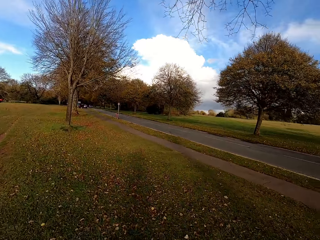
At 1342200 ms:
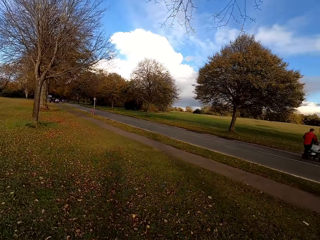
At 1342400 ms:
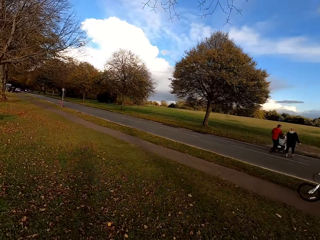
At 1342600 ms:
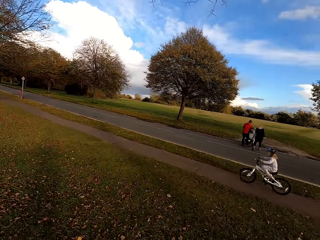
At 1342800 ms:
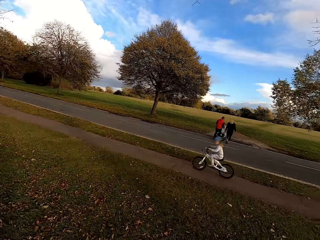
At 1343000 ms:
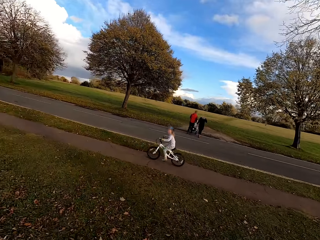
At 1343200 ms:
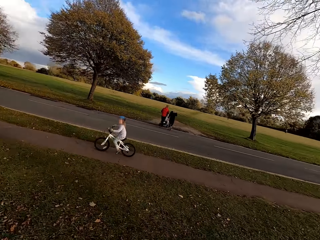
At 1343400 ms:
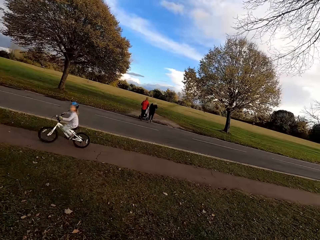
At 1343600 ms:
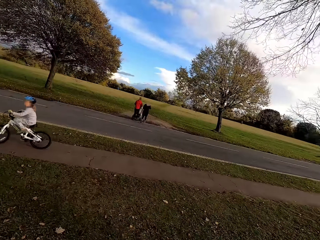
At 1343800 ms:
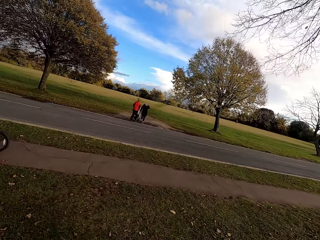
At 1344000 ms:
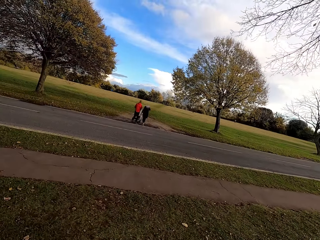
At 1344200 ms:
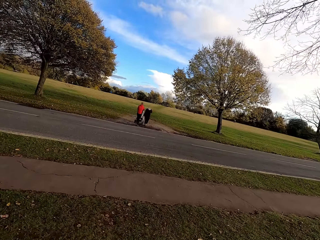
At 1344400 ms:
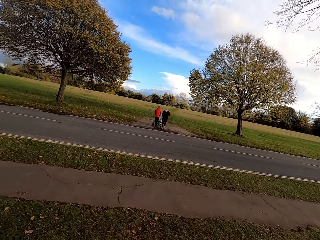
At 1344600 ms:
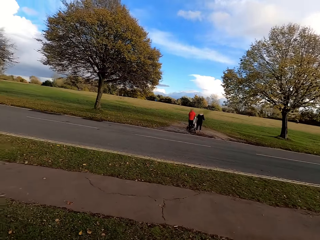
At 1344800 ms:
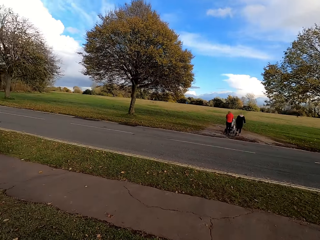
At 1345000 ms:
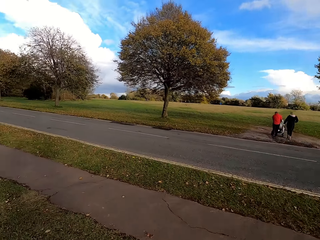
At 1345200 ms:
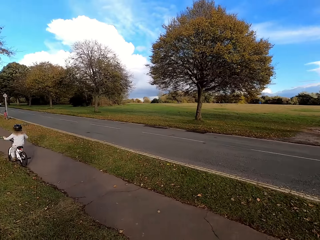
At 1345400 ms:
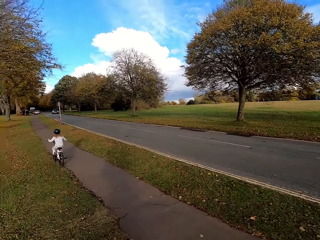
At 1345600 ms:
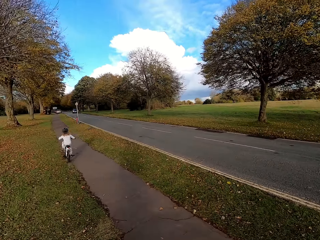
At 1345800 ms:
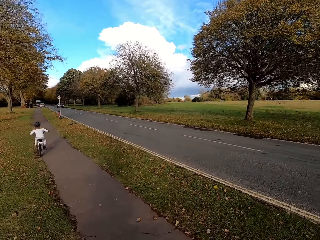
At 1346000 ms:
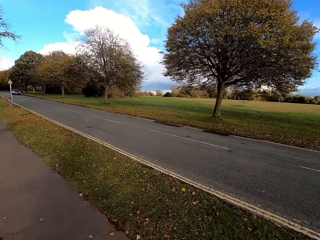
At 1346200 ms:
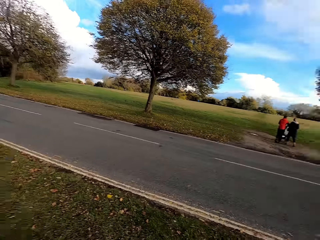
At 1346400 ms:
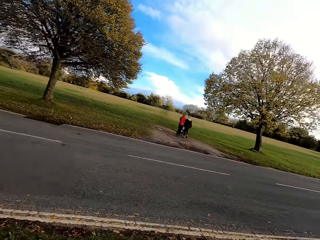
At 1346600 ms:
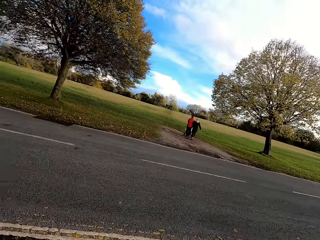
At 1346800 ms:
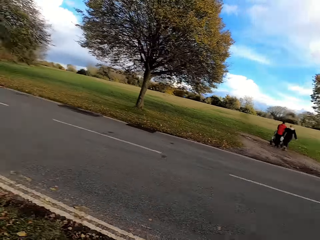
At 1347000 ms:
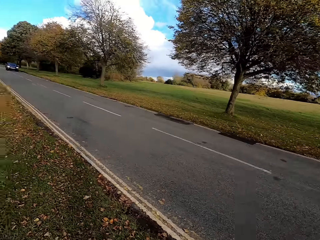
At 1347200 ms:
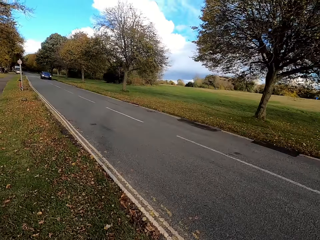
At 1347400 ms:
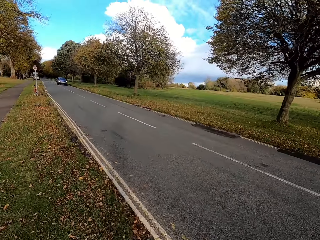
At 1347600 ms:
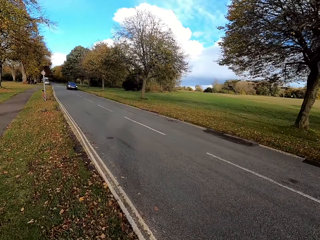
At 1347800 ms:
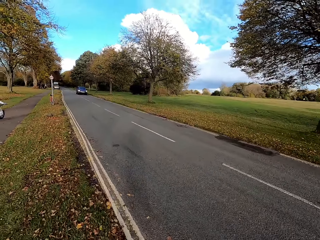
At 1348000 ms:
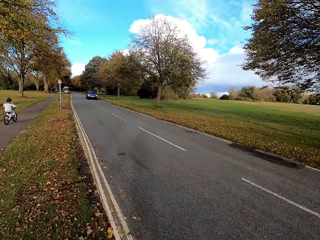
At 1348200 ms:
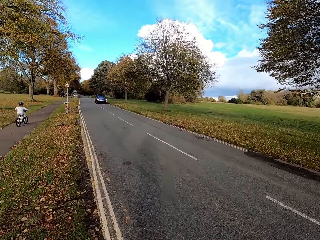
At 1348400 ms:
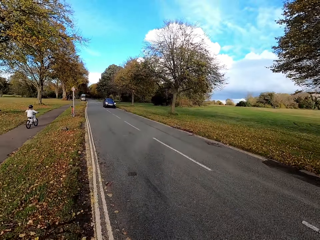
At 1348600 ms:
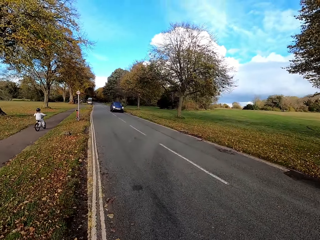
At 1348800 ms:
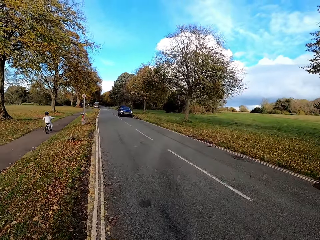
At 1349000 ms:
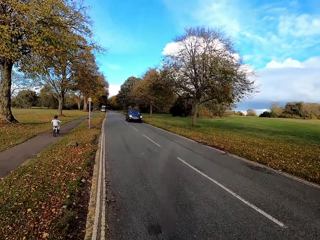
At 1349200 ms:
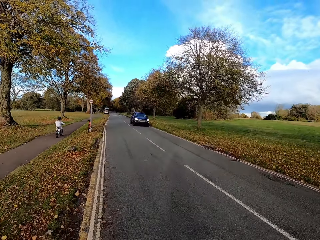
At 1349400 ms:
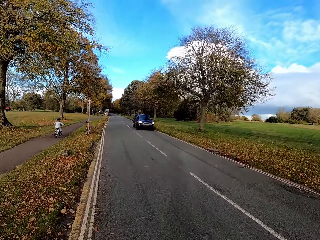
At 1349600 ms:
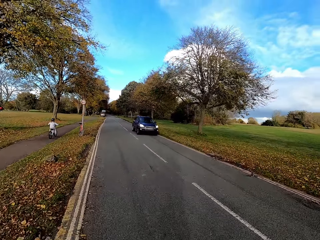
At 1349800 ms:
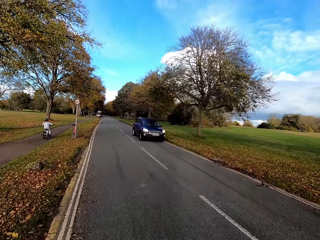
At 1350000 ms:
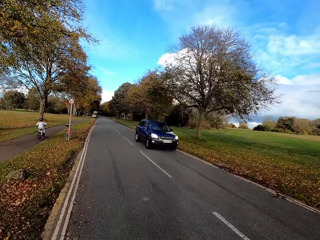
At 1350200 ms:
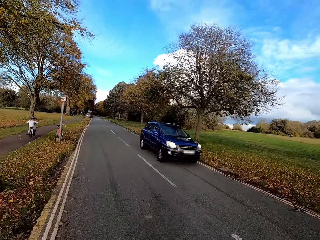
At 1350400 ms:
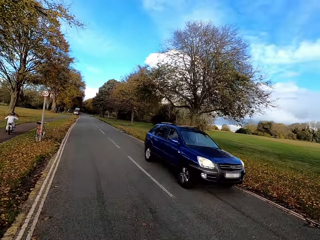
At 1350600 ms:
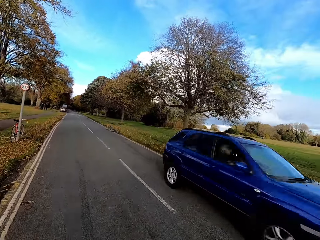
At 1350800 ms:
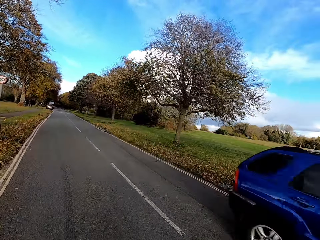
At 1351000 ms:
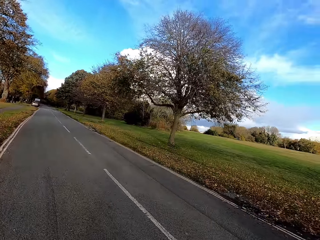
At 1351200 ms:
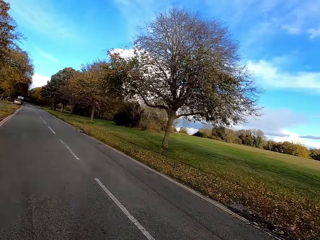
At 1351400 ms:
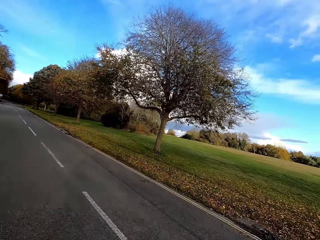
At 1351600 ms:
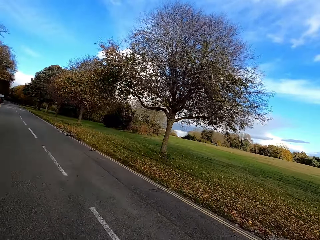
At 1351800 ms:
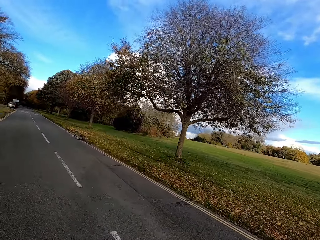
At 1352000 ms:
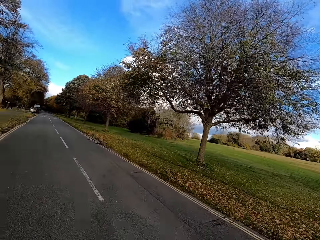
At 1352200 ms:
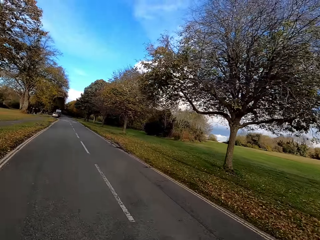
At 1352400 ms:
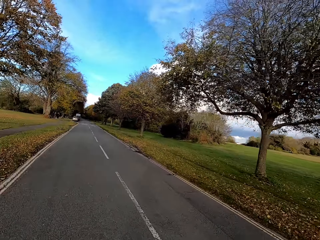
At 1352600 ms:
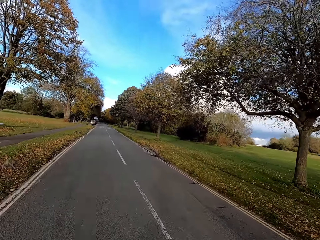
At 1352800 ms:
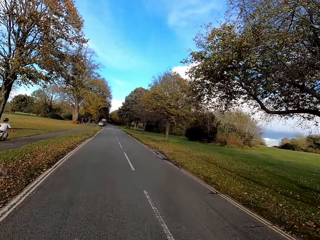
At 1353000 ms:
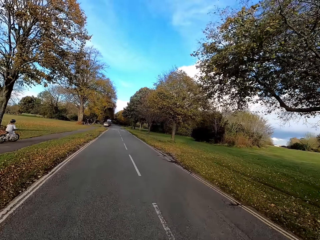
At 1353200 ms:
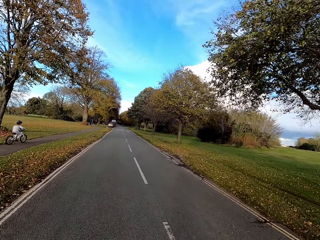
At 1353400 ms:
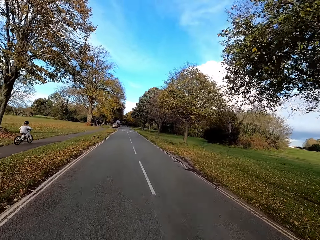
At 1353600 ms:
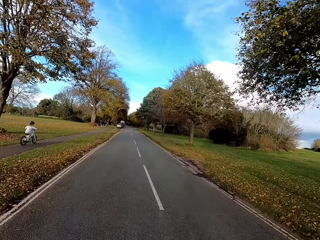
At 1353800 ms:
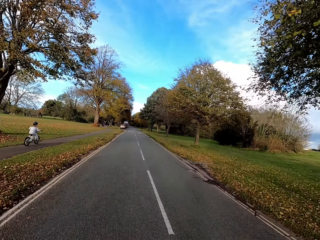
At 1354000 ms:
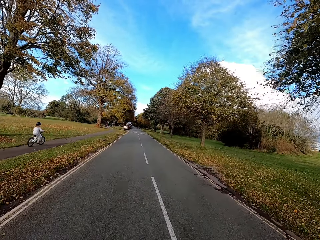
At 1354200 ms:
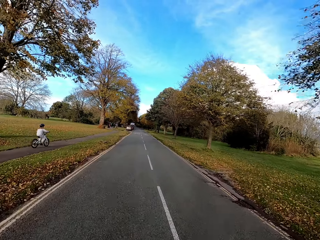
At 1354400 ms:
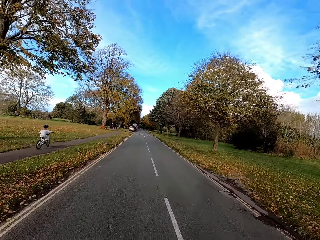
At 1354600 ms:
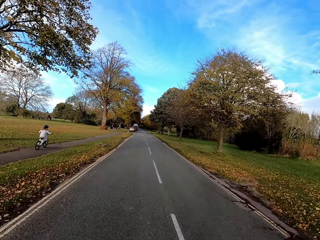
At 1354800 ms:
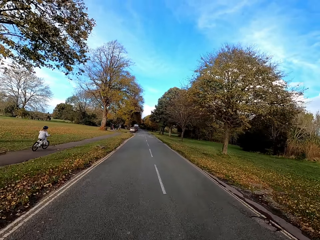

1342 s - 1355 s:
A girl rides a bicycle past the camera wearer. The camera wearer rides a bicycle along the road. A blue car rides past the camera wearer.

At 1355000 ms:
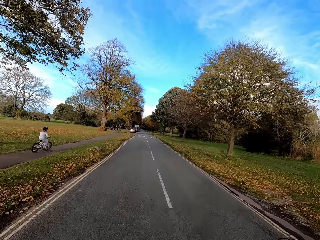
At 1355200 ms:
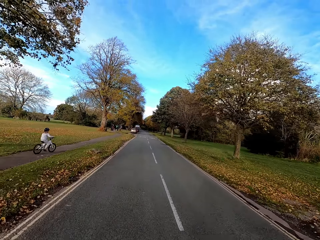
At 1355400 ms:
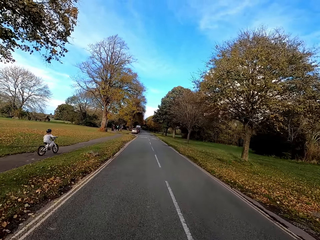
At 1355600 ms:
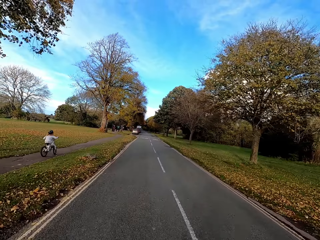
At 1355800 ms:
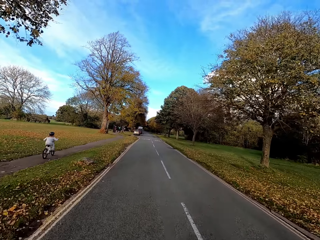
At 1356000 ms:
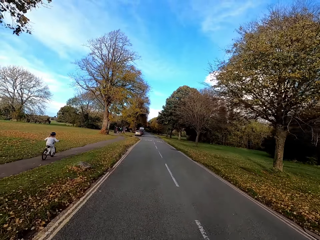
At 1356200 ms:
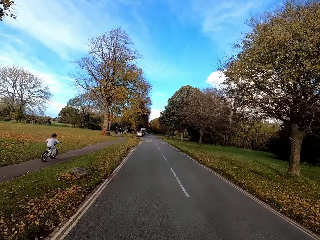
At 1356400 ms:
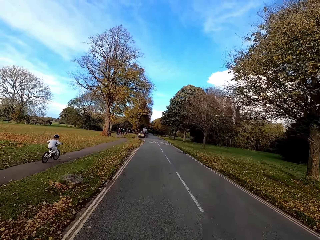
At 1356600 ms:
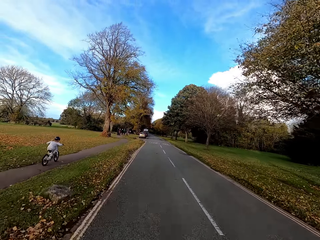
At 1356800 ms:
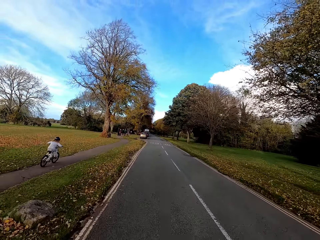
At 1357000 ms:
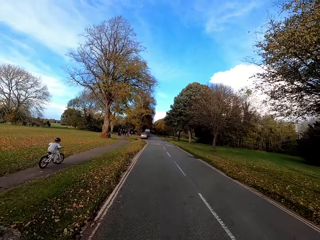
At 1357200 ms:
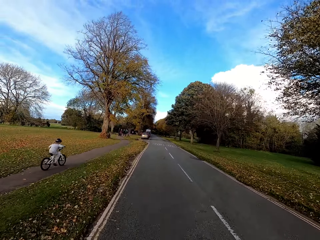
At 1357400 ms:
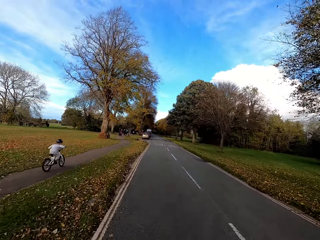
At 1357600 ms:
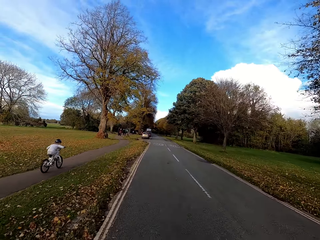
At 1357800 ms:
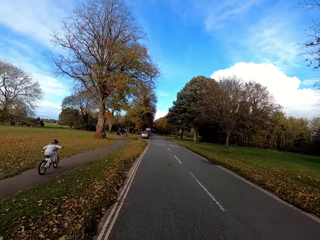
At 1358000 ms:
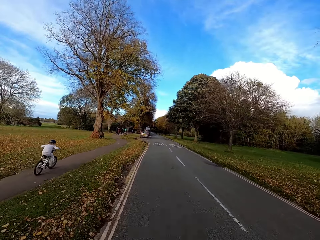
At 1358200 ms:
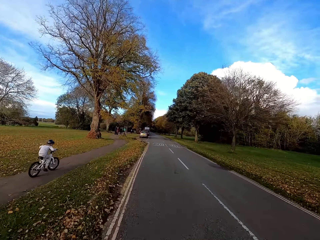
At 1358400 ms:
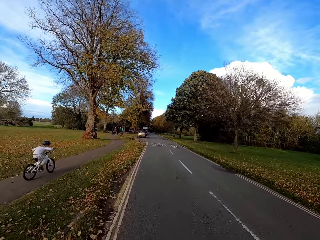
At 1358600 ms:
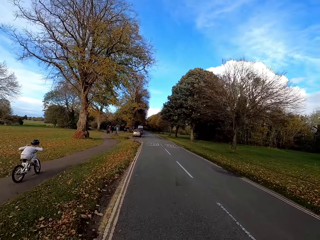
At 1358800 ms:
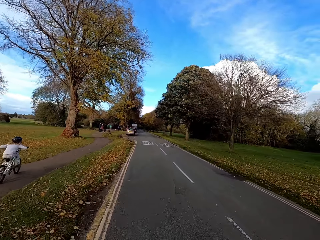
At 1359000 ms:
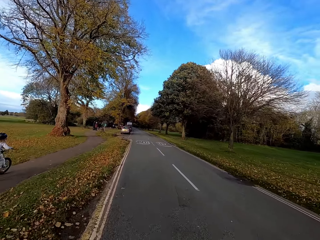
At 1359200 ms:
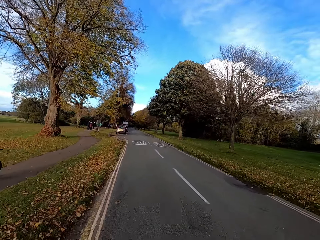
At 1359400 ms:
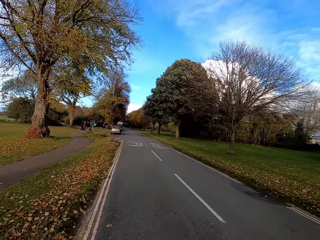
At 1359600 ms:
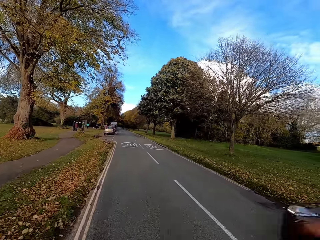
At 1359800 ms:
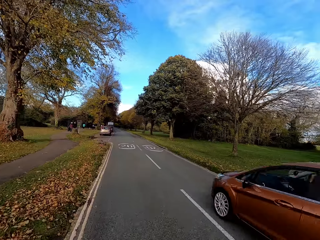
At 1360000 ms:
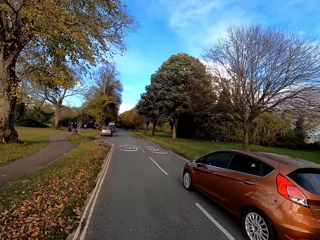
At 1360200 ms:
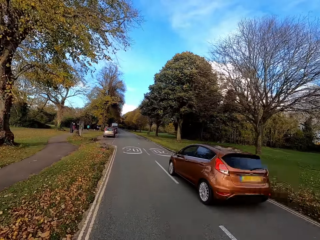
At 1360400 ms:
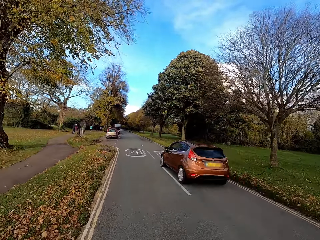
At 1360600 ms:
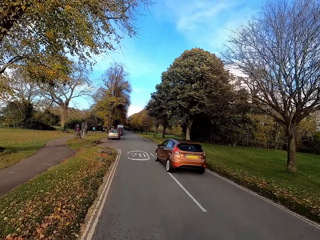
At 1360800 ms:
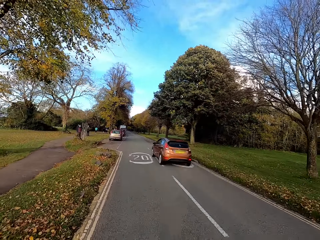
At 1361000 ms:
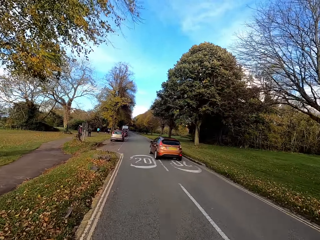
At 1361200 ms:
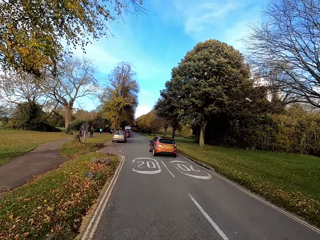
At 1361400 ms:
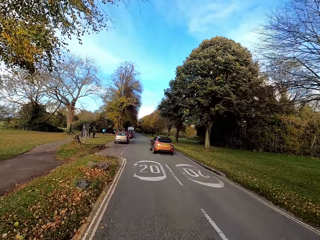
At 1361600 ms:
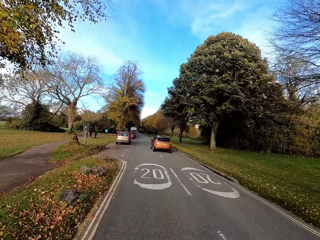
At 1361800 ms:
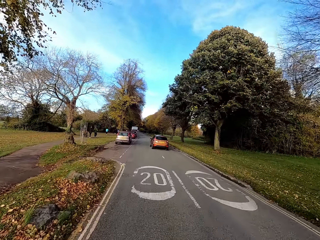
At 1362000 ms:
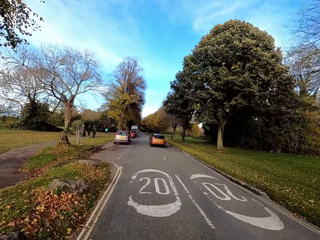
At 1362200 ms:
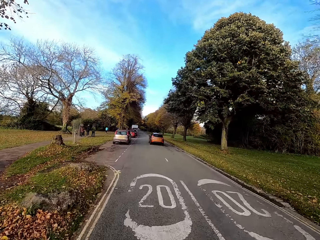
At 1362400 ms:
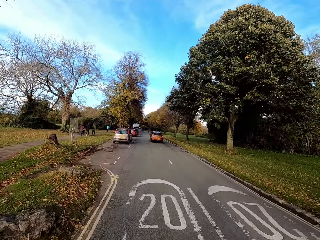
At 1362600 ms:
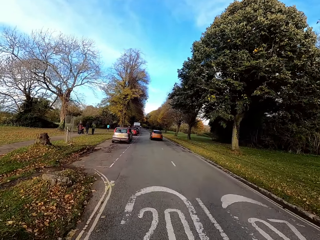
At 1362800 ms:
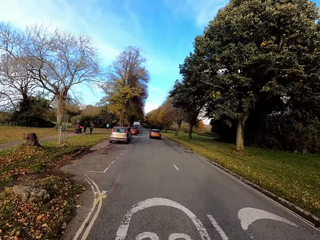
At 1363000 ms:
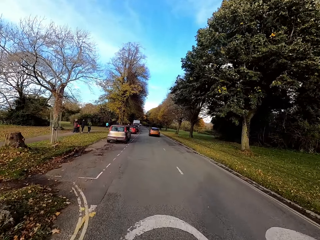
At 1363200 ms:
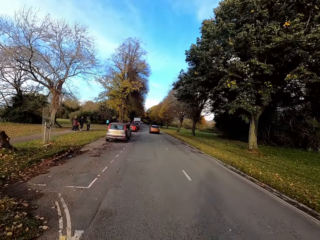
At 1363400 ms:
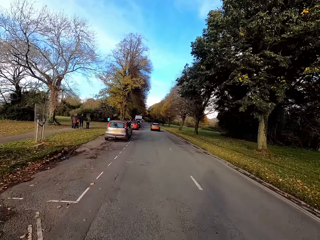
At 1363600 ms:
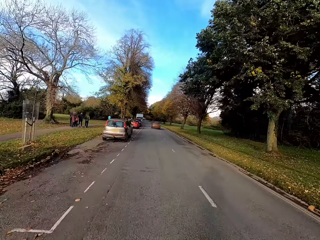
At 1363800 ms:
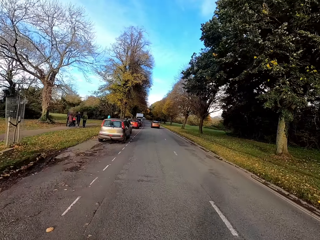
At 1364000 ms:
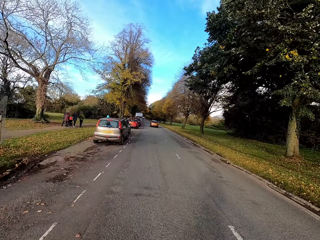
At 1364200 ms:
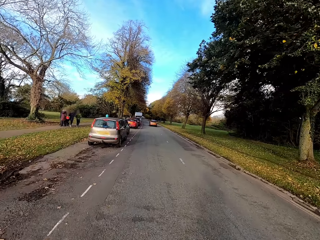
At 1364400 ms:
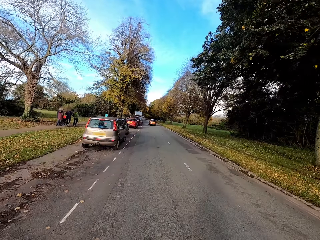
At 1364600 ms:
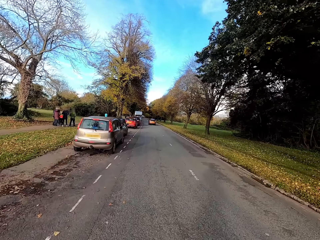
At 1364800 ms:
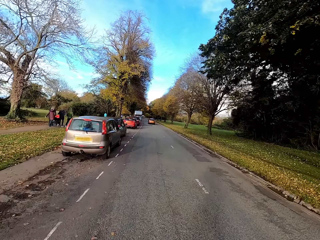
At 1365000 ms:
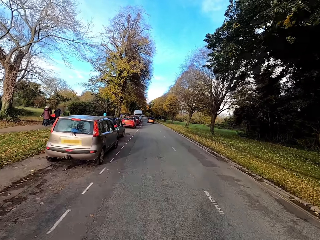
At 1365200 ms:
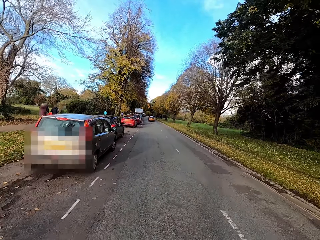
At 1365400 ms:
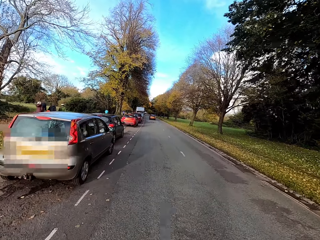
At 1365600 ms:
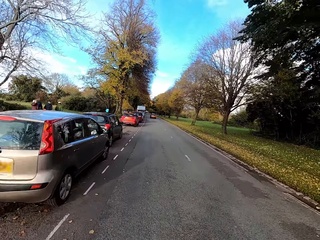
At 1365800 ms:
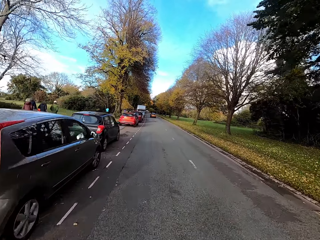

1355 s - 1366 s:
The camera wearer rides past the girl. A brown car rides past the camera wearer.
